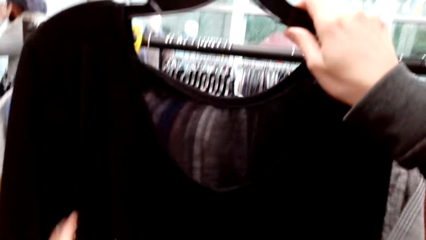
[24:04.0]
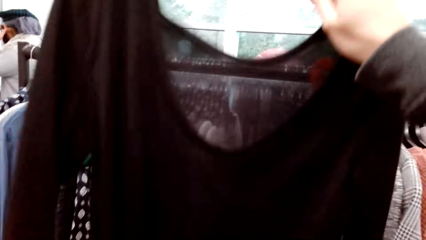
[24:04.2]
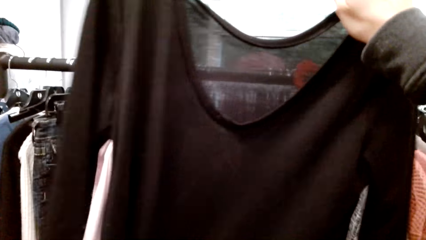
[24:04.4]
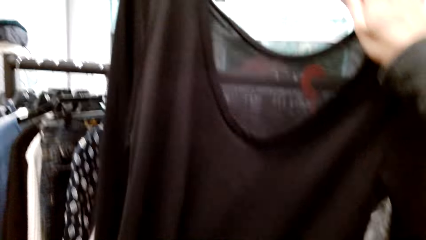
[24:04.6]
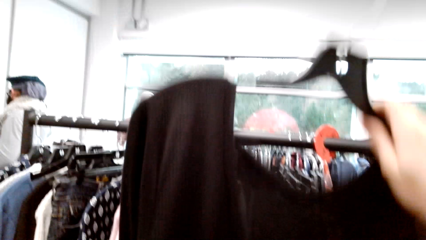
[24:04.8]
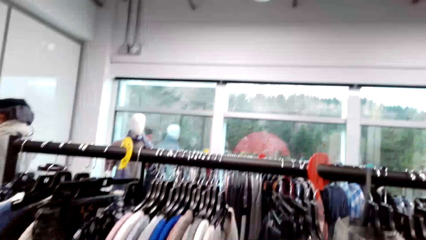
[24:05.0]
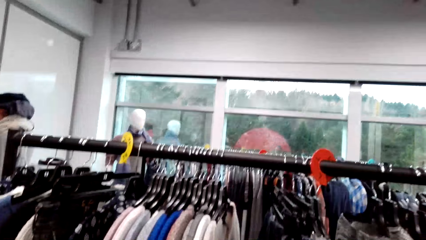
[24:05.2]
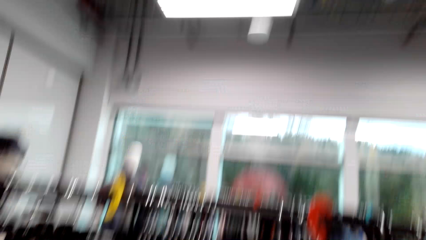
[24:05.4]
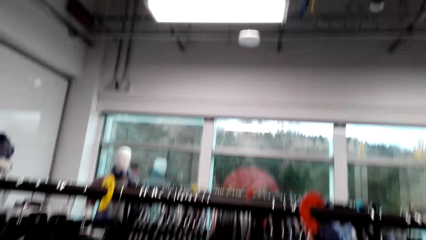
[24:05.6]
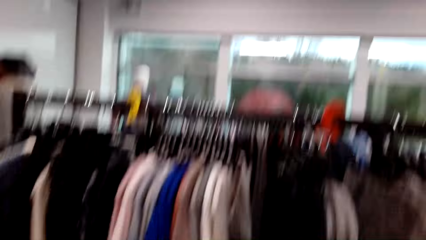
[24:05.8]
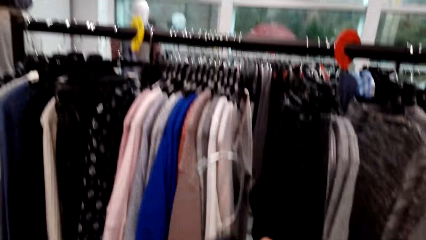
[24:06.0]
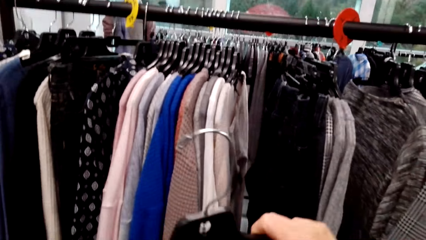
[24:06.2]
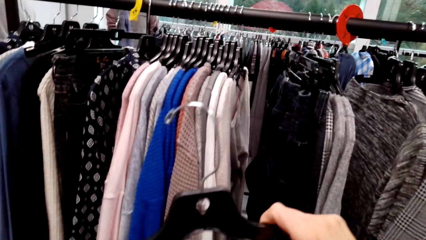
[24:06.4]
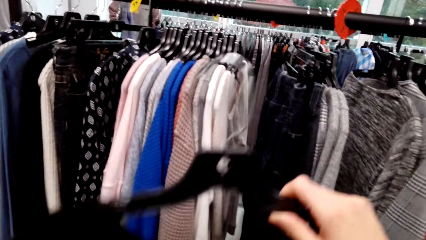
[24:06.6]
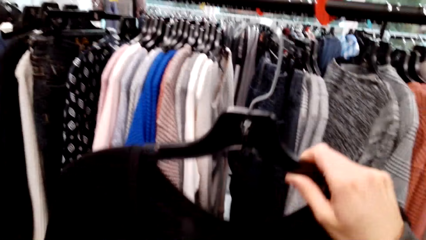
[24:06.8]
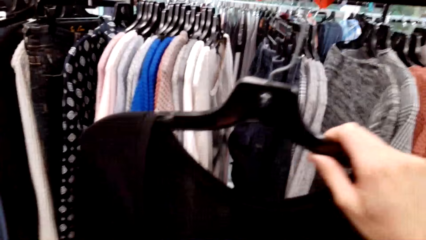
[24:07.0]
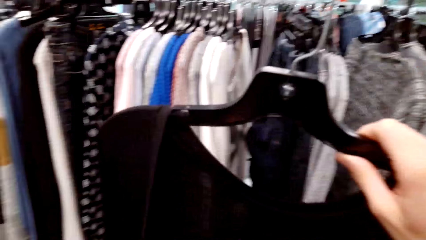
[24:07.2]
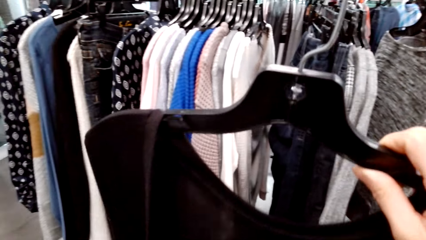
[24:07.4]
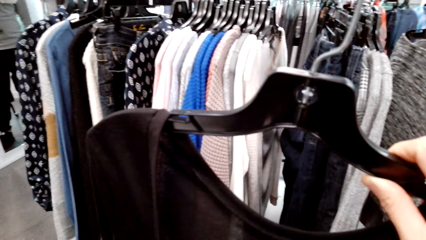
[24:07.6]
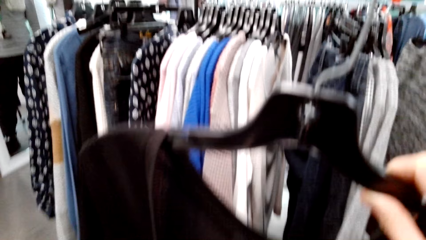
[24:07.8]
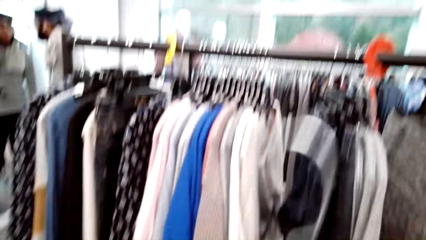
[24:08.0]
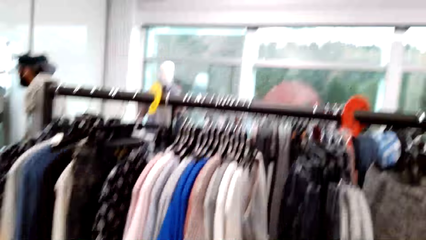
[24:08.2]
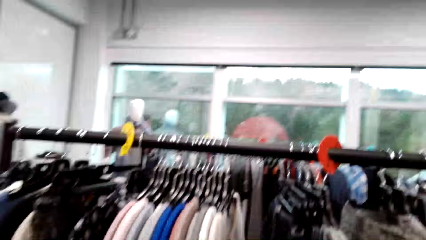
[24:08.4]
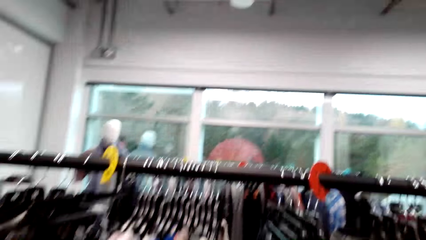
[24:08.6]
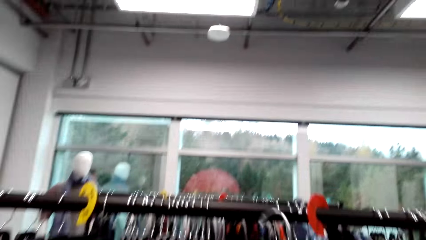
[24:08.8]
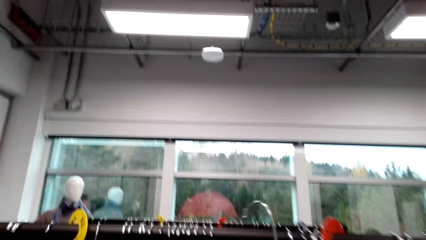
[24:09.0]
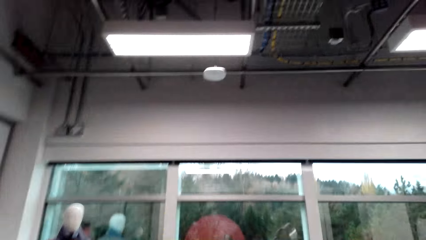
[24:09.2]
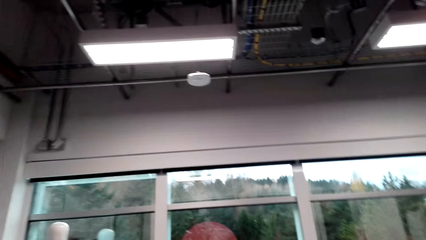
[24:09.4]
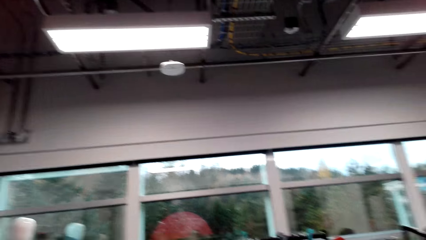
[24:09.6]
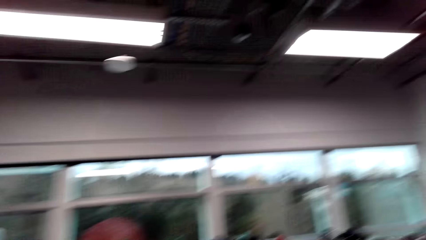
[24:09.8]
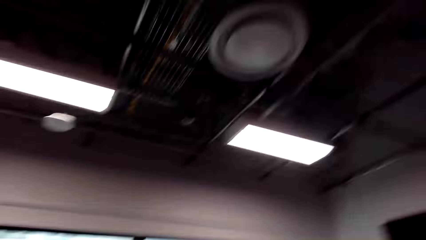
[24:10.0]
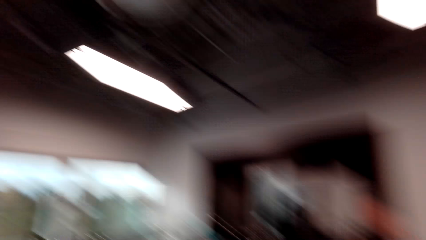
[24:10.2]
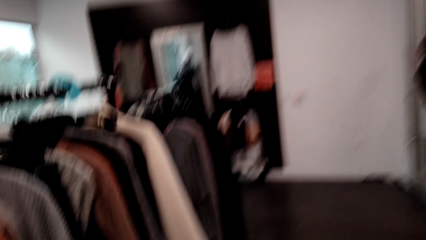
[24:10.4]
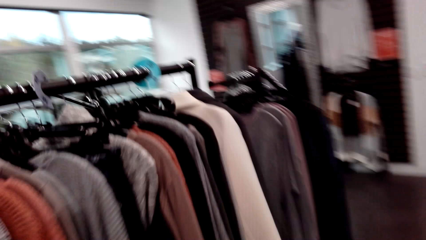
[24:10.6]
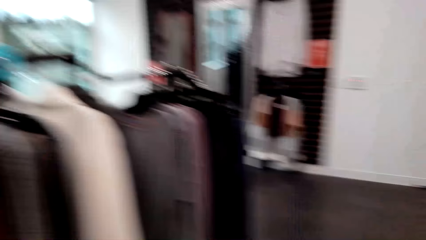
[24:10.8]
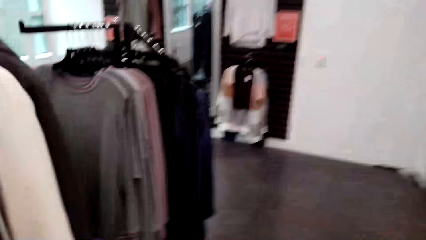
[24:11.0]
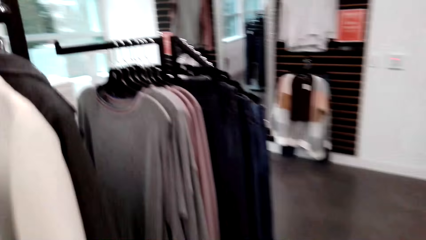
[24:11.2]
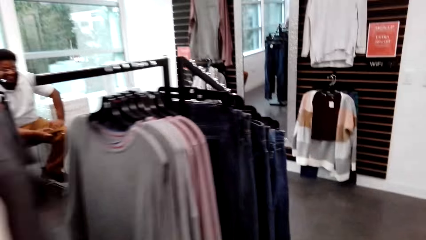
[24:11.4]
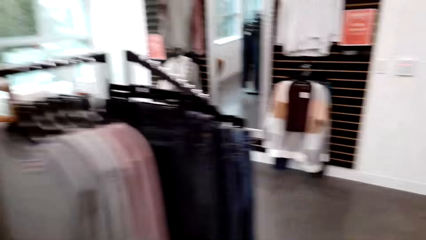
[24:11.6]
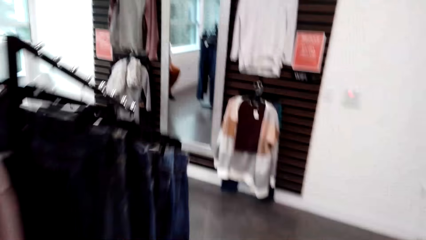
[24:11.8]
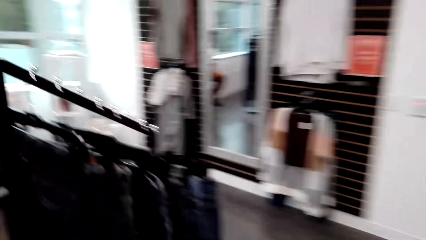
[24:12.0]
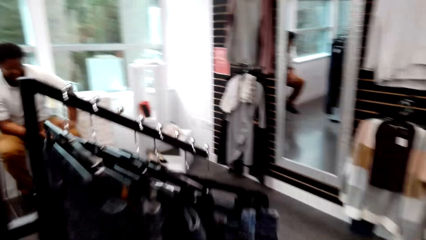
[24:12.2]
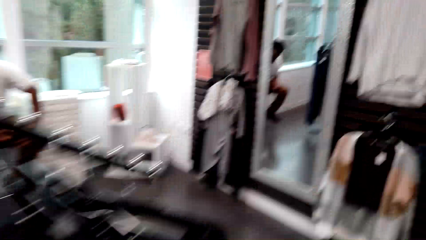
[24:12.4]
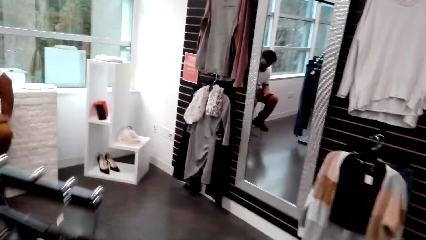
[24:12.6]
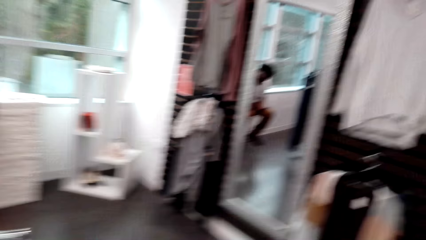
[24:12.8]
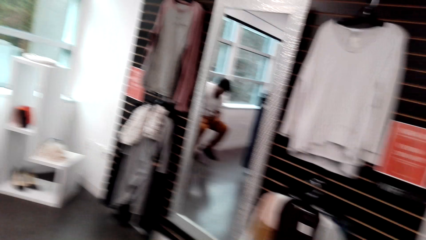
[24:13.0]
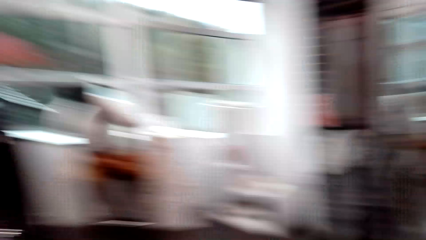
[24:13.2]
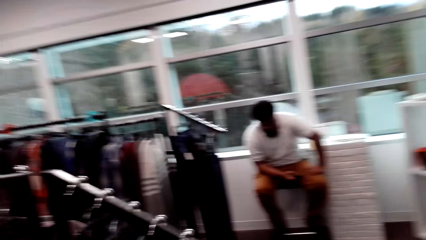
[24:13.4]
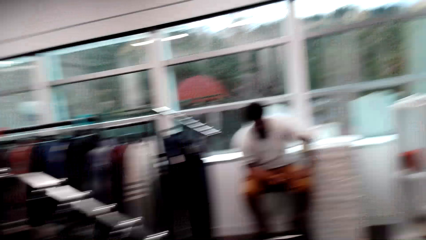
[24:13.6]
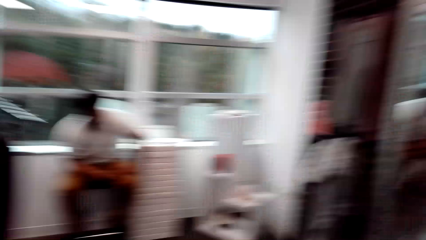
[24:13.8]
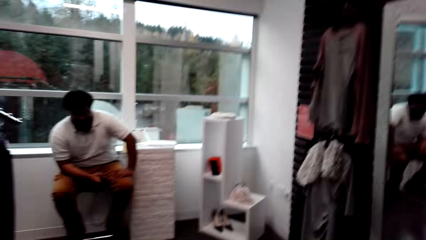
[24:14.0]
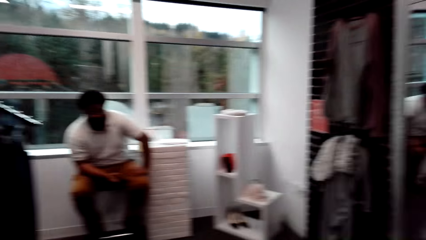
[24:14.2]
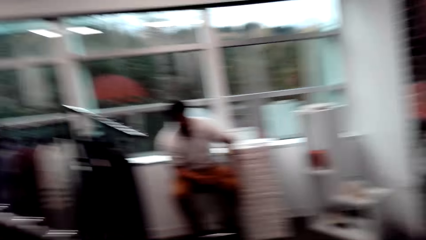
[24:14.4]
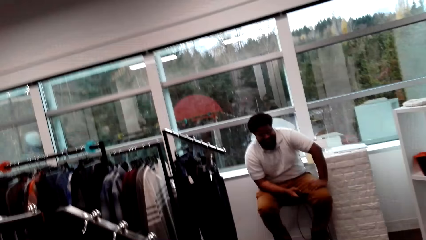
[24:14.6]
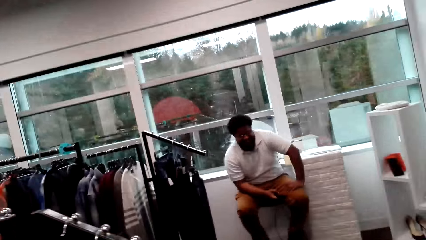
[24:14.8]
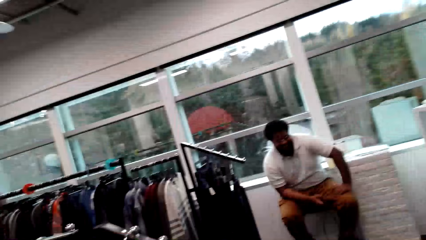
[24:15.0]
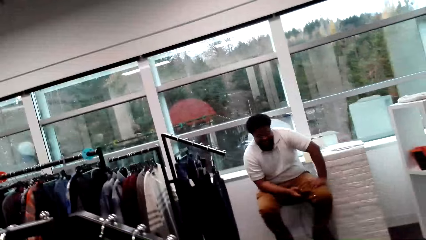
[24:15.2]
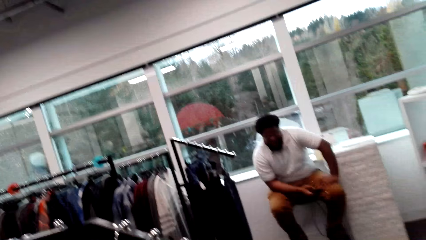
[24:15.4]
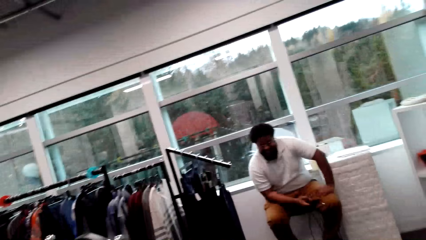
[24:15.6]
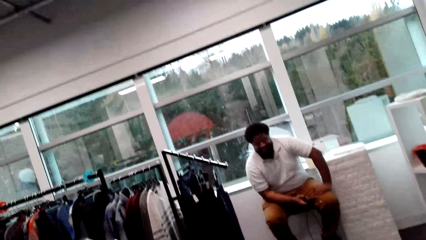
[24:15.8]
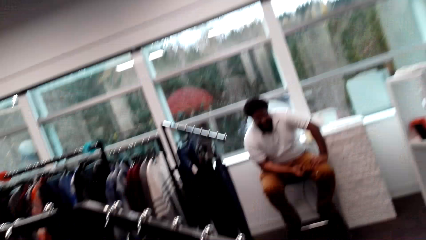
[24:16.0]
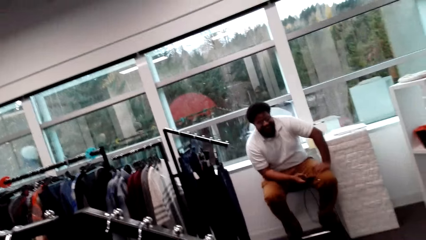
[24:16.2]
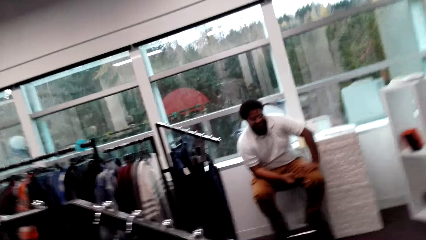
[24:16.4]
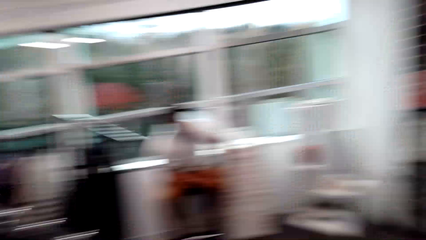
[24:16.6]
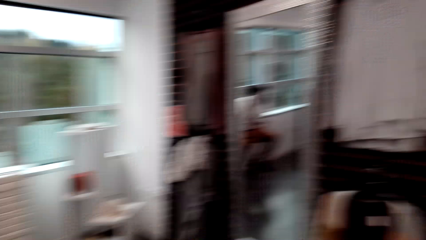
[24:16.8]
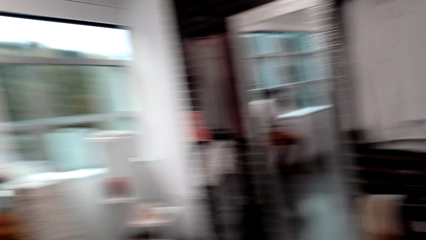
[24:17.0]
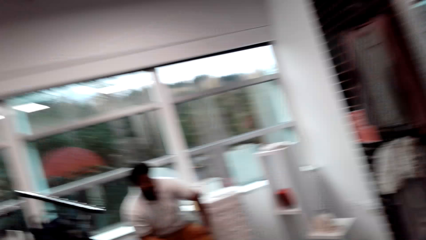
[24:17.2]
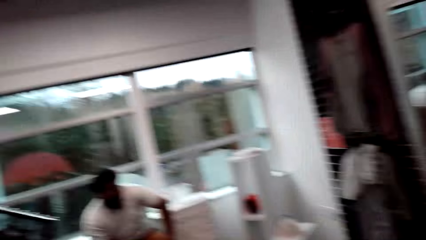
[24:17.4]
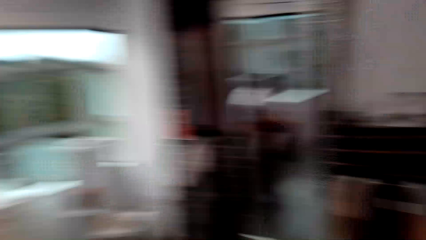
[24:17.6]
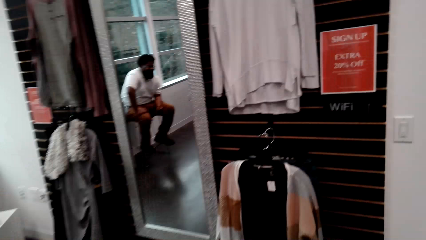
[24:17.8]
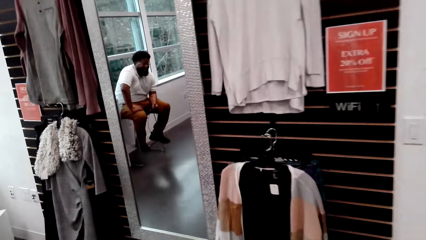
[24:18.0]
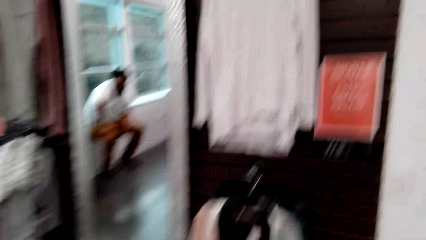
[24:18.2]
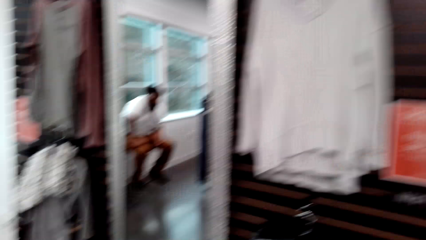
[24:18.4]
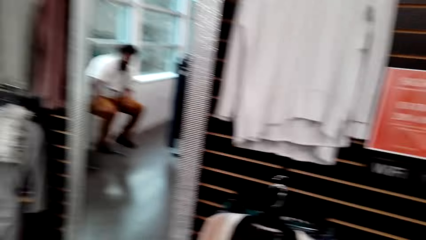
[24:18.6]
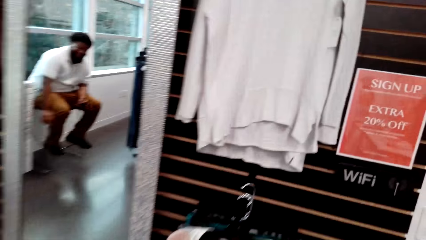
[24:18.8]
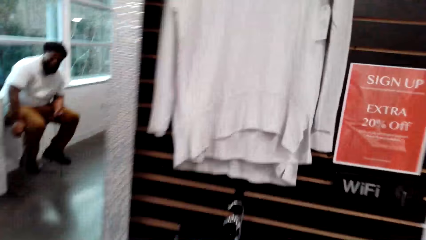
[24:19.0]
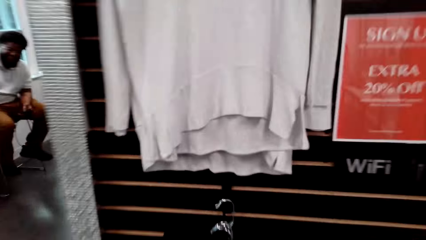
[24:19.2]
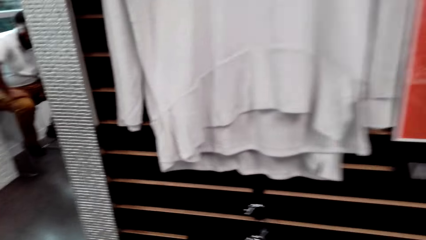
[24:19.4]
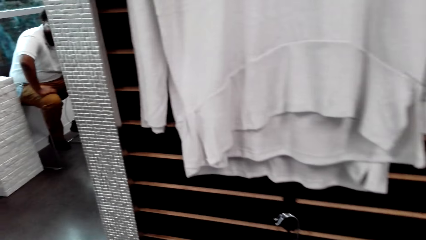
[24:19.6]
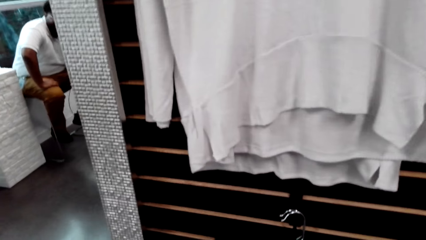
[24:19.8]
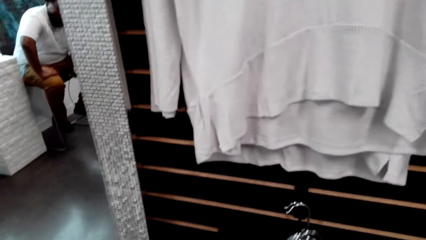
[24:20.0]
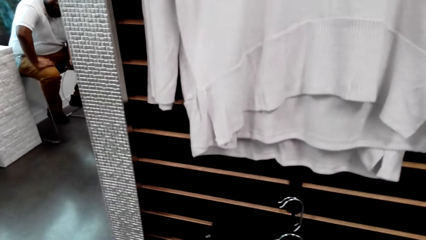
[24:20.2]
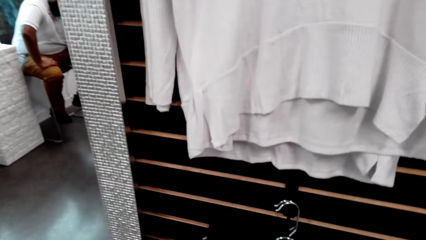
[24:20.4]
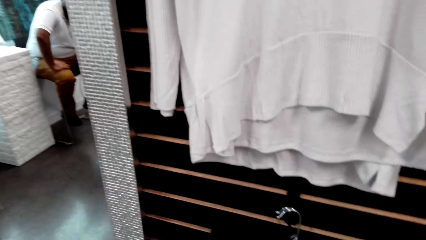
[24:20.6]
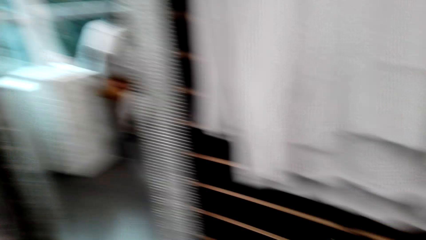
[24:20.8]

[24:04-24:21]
The camera wearer holds up the cloth to look at it. They walk around the store. They talk to a person.
